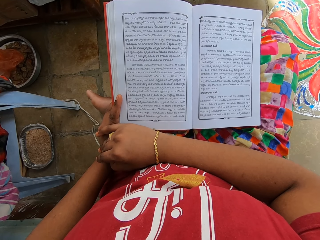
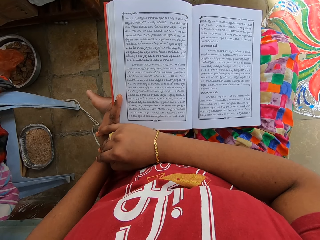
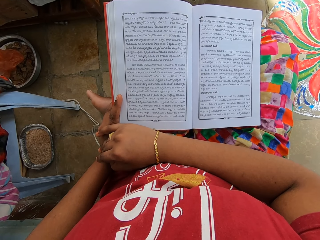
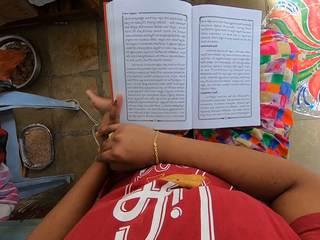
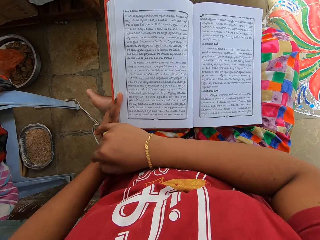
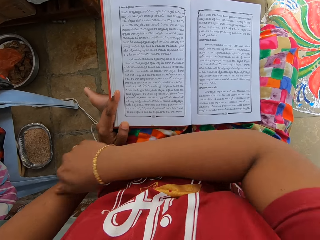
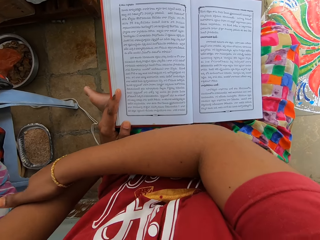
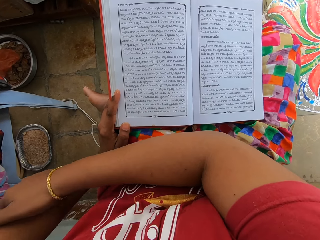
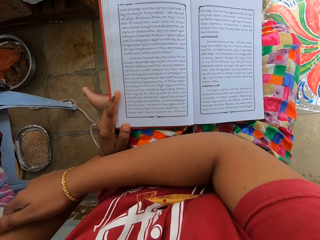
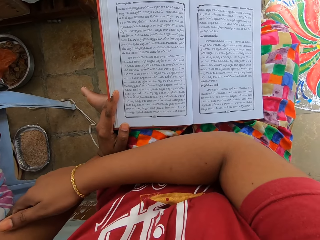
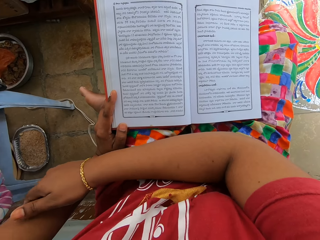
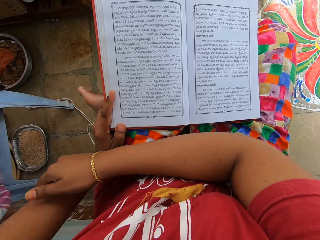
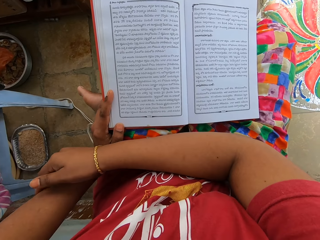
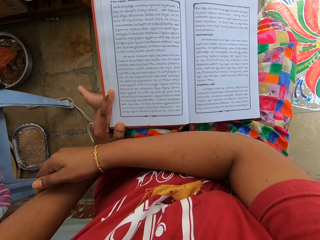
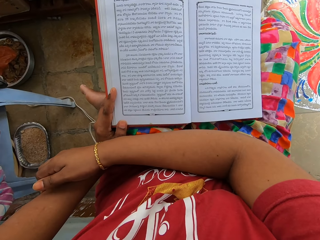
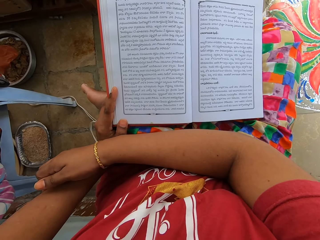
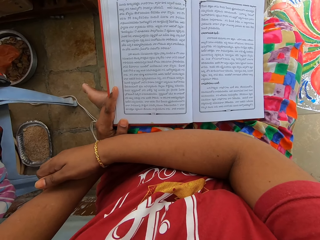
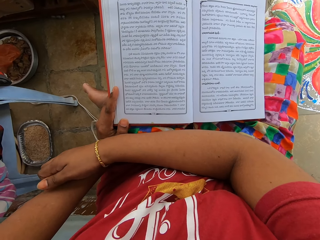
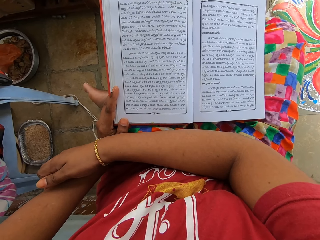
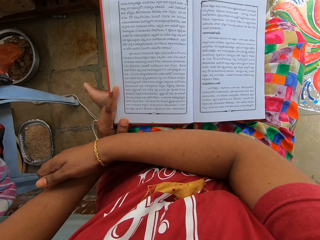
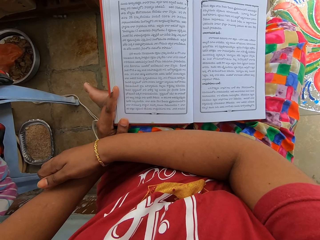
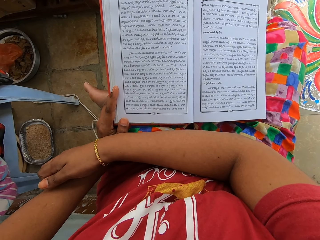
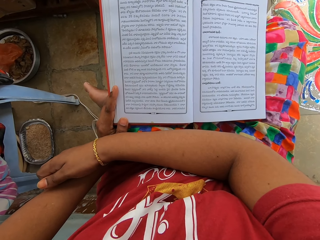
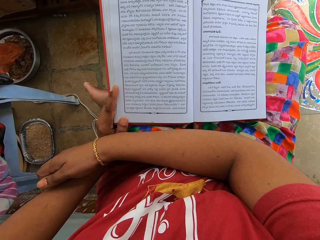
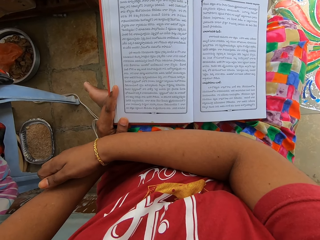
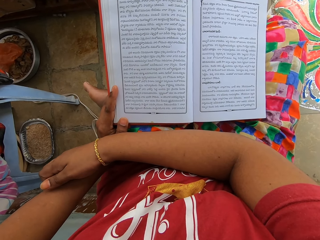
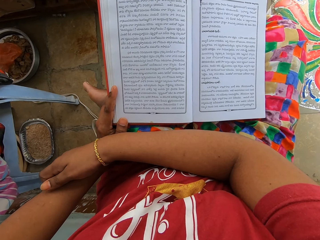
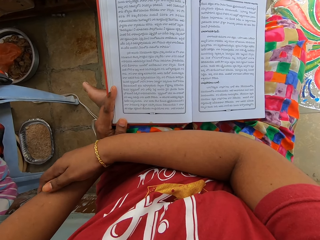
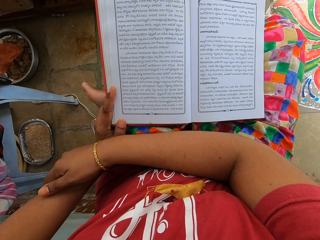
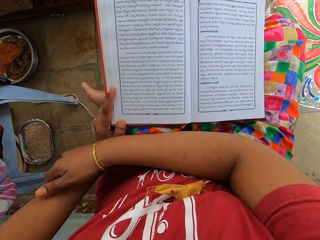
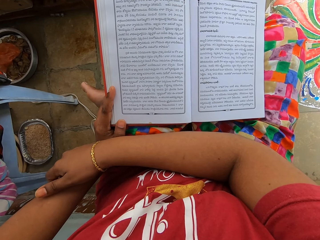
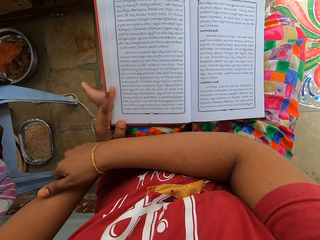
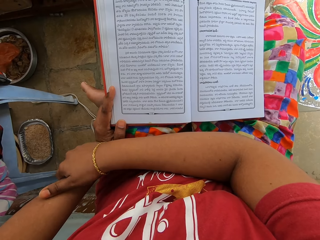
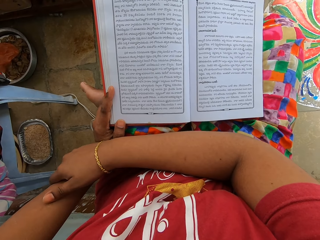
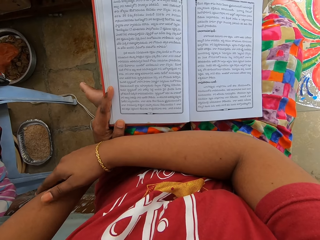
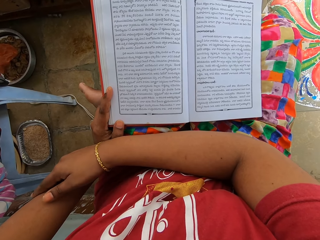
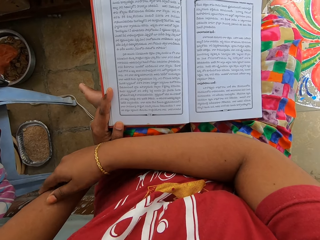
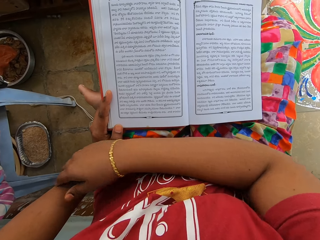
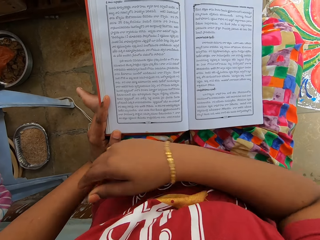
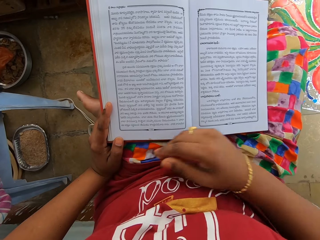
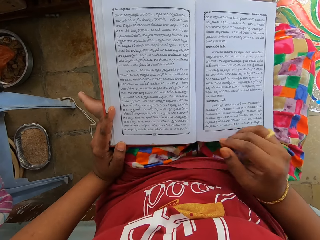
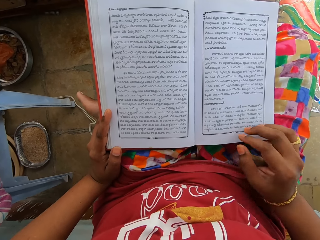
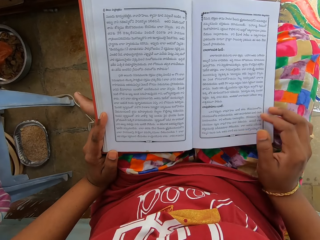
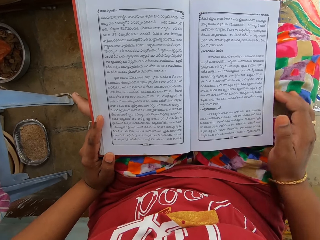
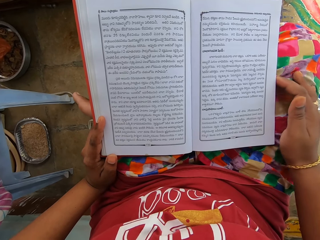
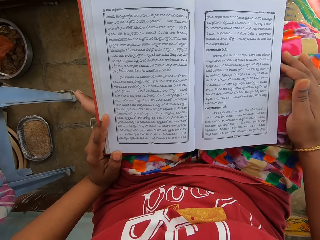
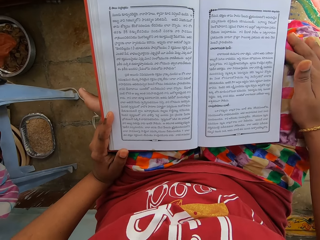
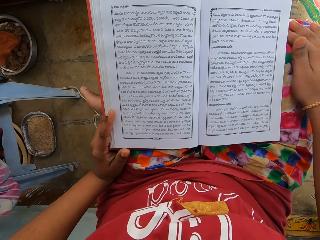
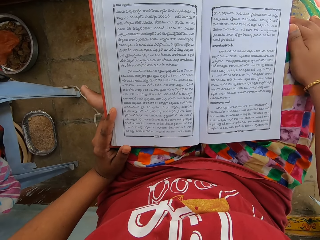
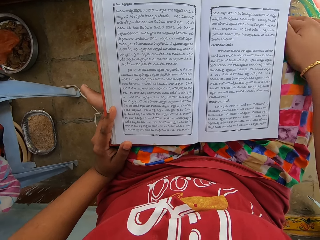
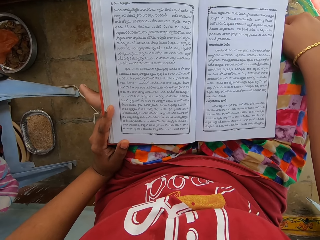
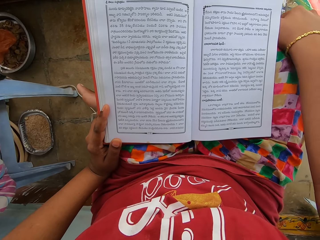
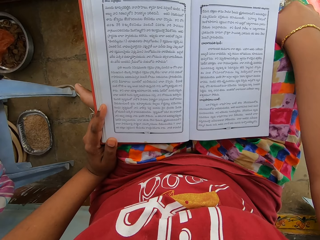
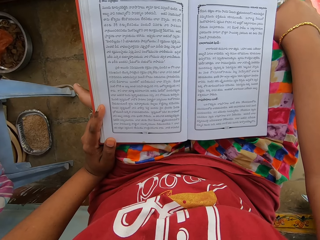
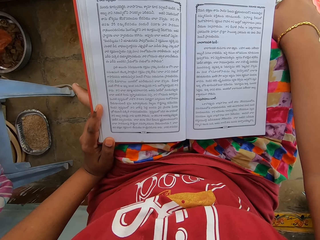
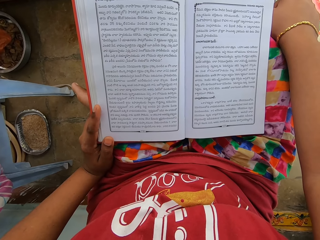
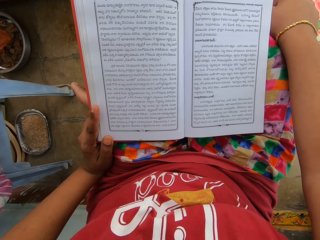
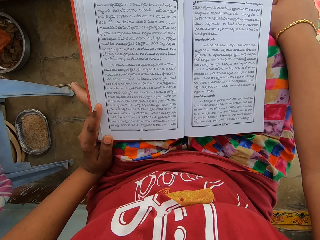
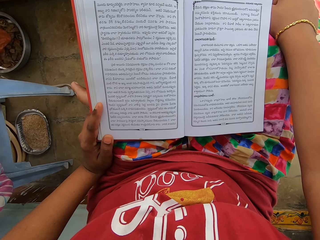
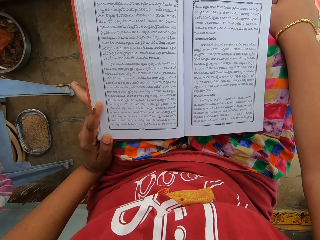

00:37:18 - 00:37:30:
The camera wearer reads a book. They scratch the left hand. They read the book. They touch the right leg.

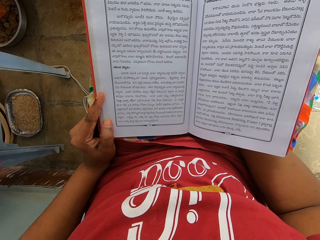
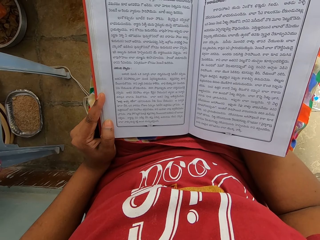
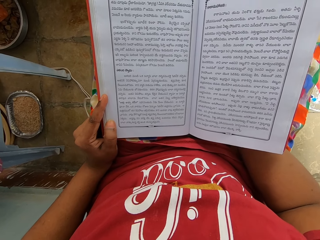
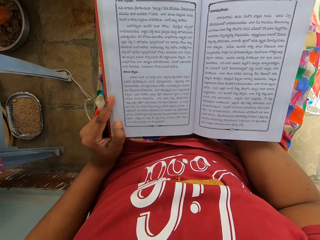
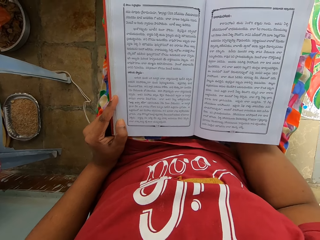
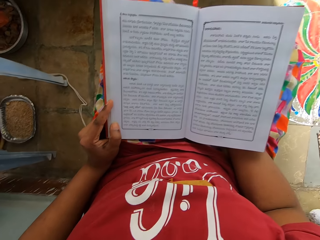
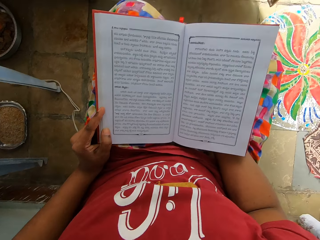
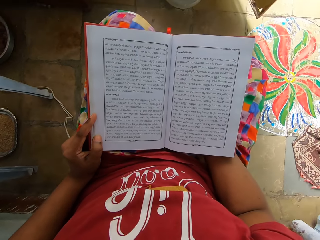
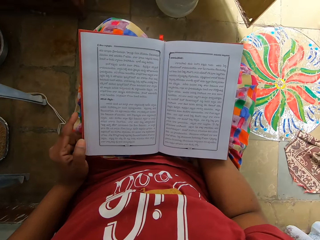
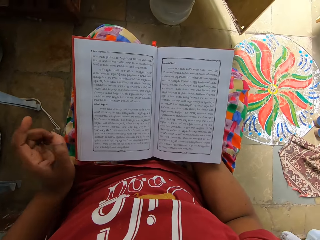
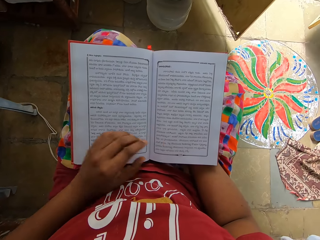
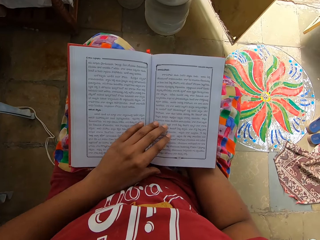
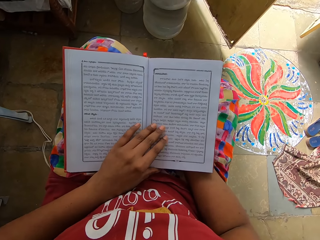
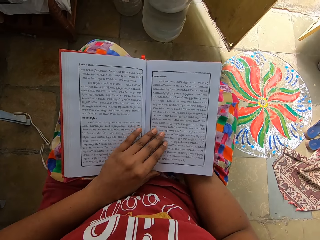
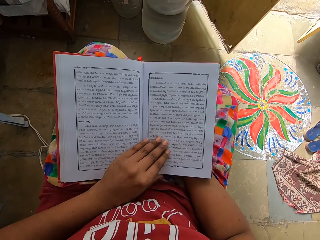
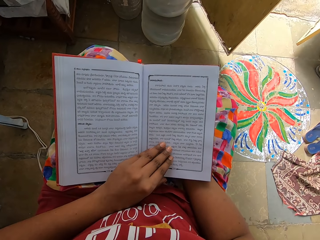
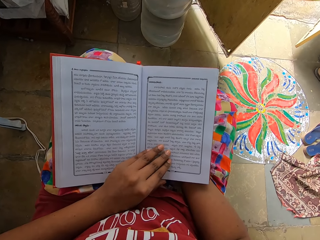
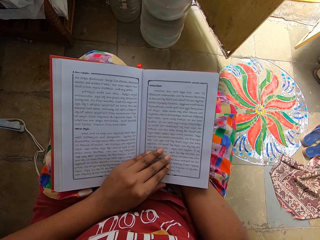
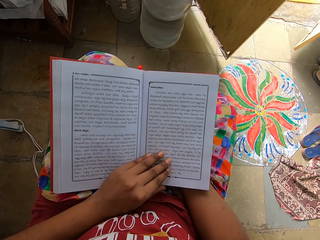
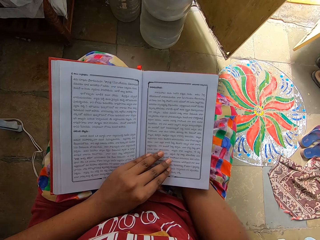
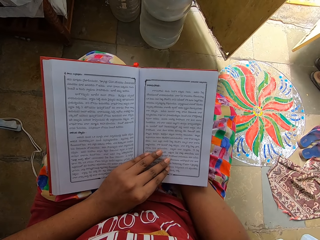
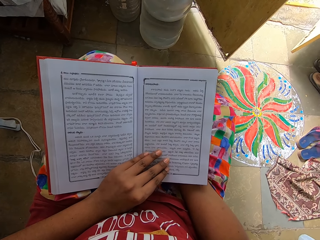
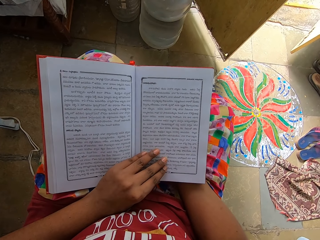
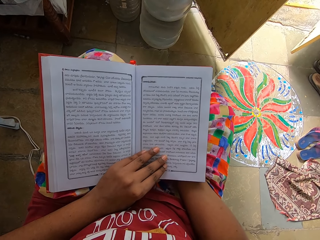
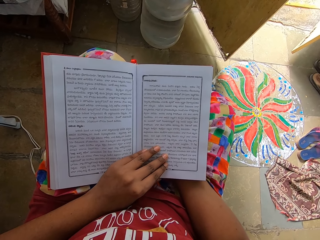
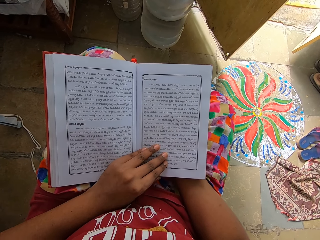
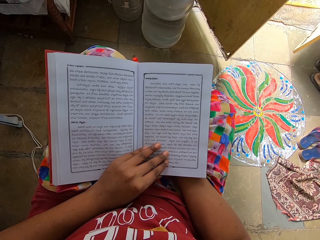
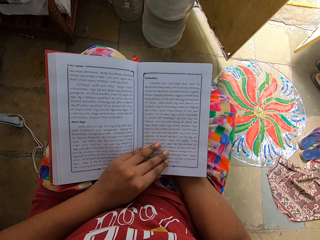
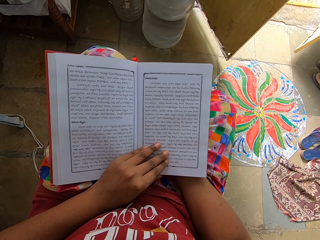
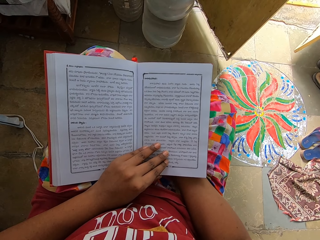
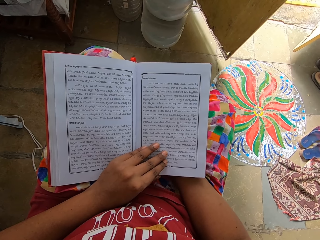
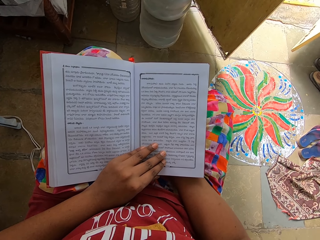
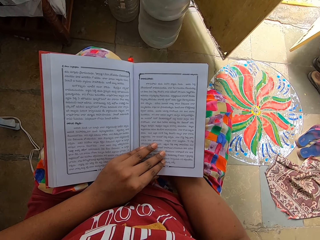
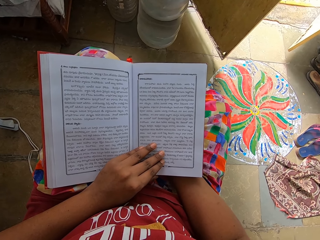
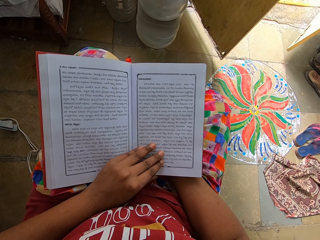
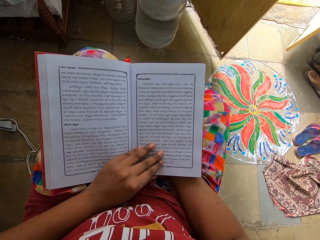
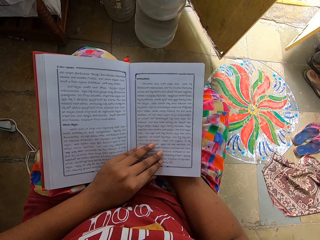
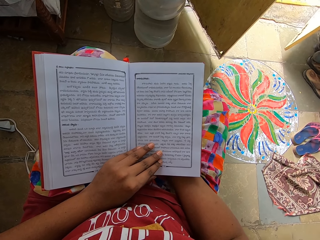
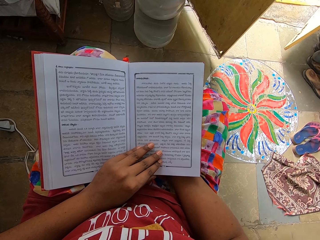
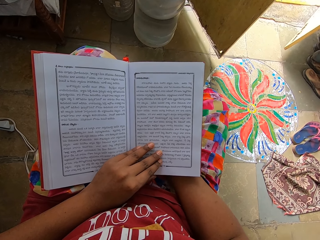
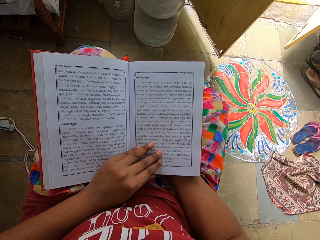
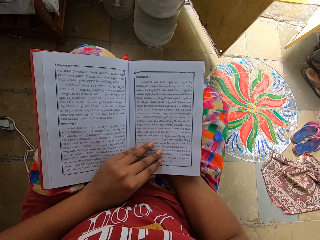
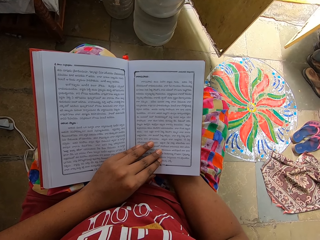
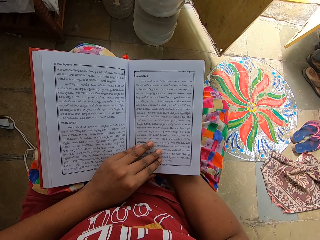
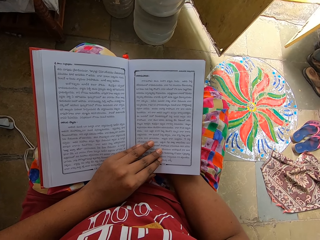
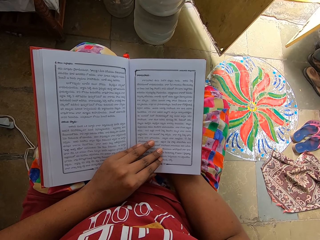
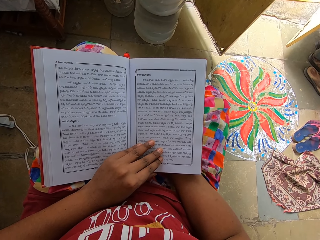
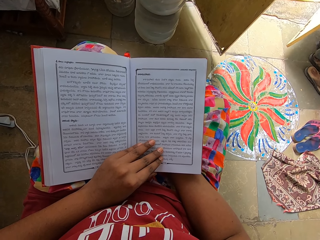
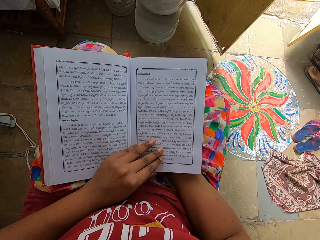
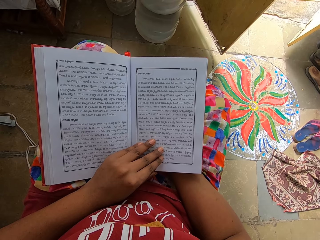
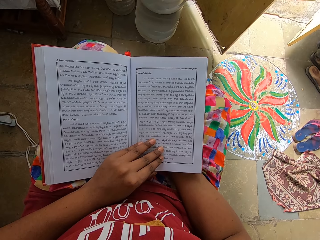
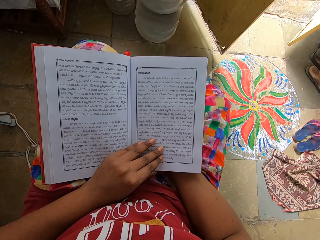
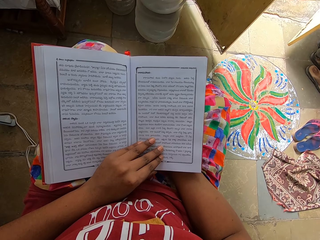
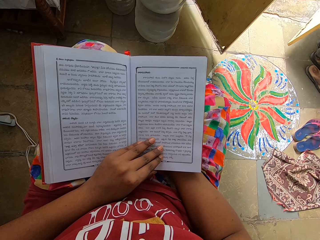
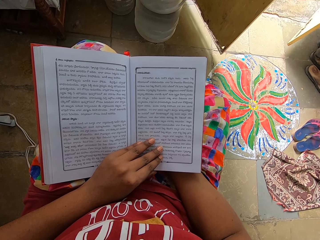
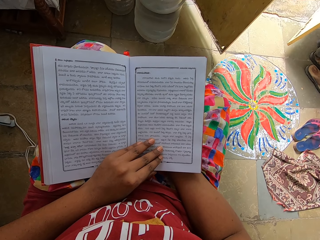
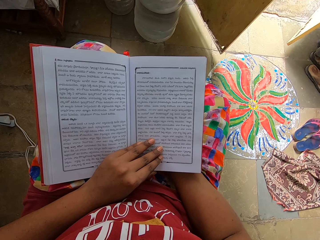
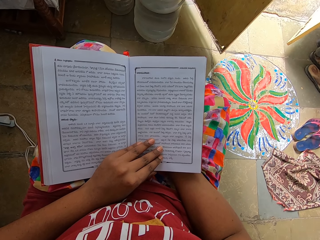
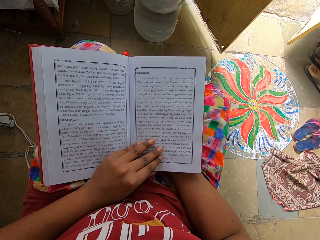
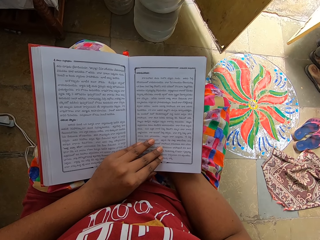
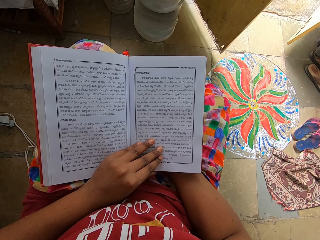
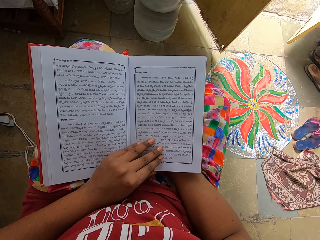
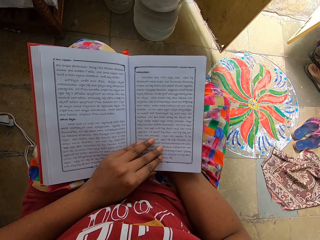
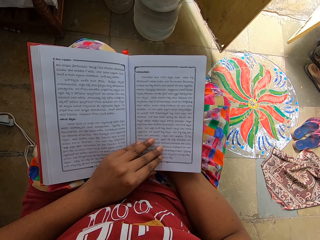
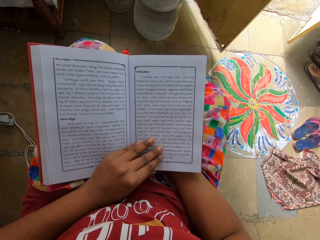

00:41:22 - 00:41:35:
The camera wearer touches a book with a hand. They read the book.
